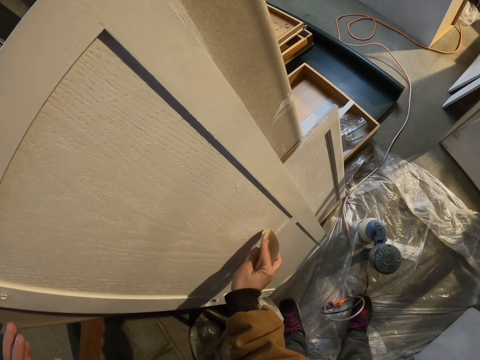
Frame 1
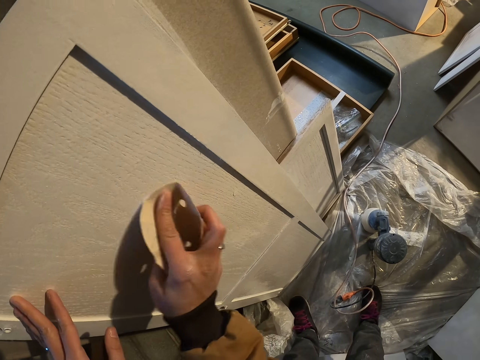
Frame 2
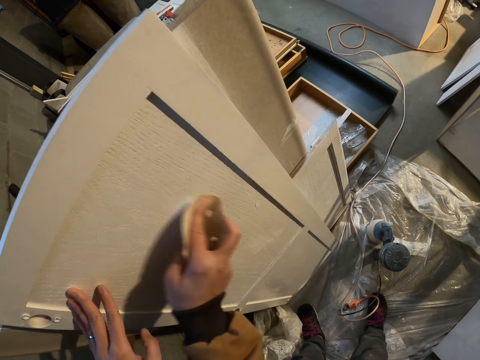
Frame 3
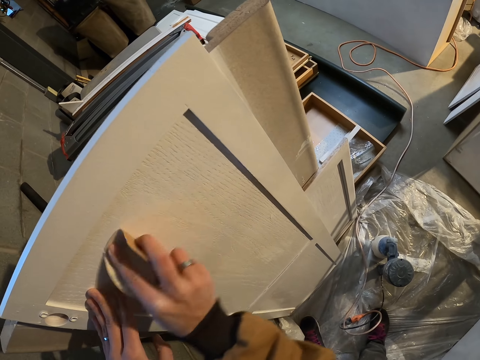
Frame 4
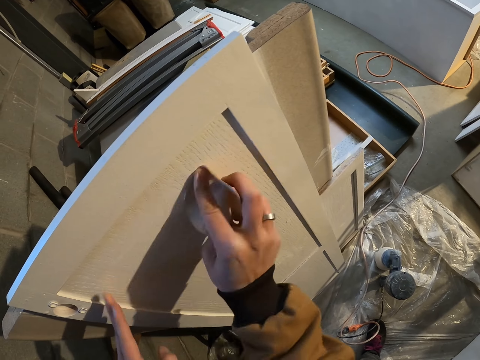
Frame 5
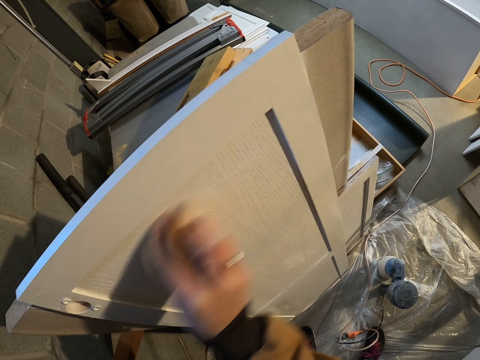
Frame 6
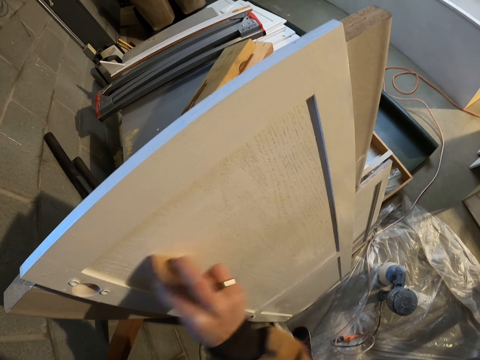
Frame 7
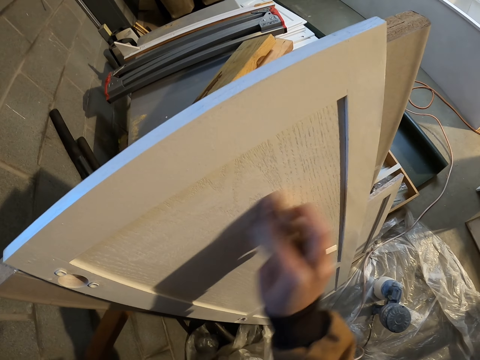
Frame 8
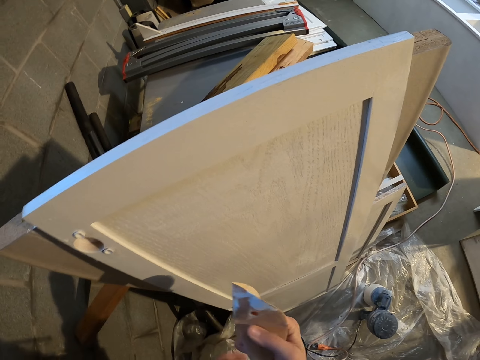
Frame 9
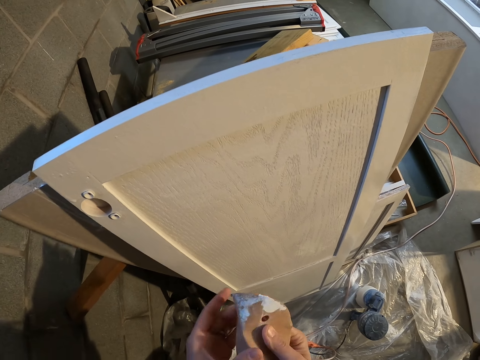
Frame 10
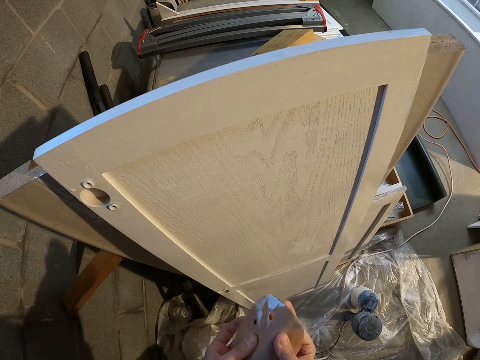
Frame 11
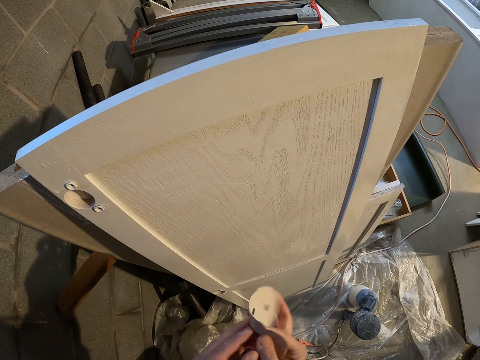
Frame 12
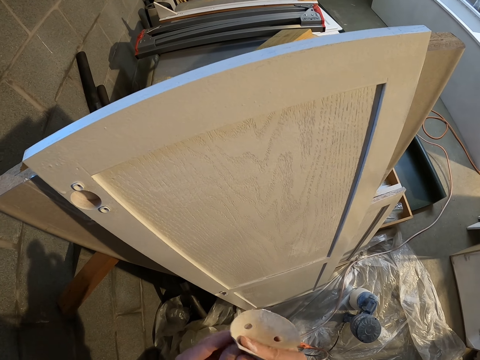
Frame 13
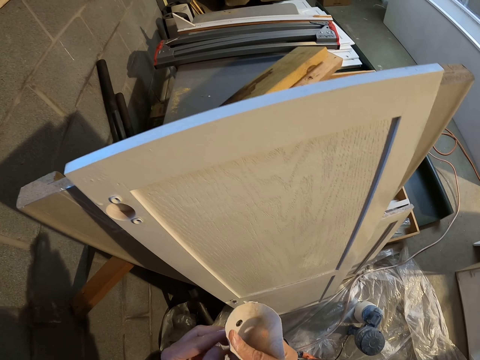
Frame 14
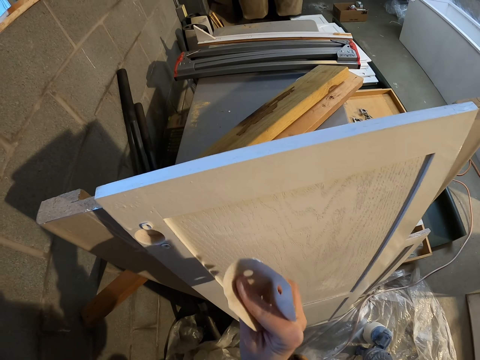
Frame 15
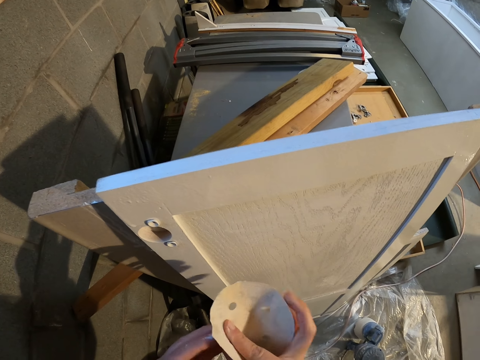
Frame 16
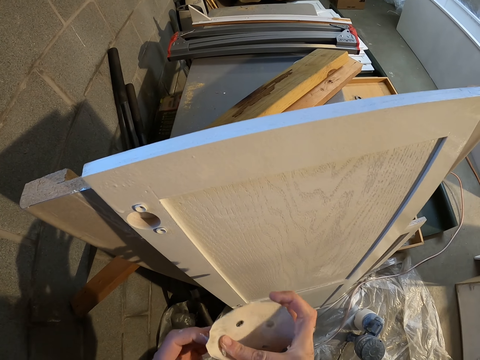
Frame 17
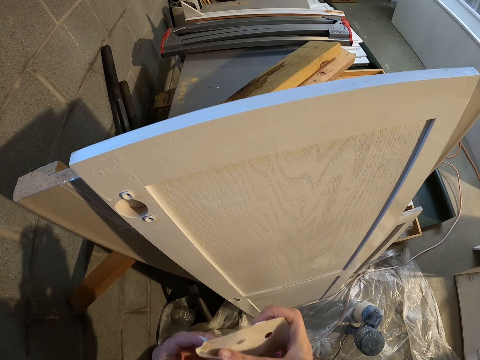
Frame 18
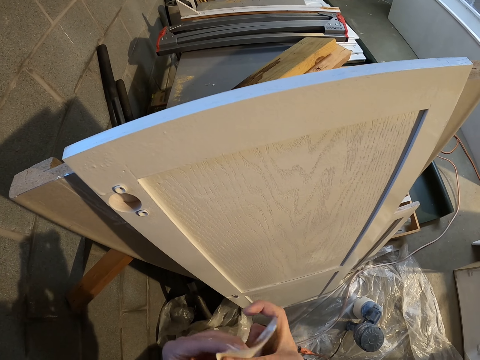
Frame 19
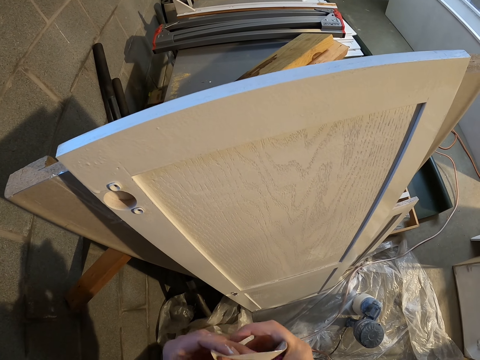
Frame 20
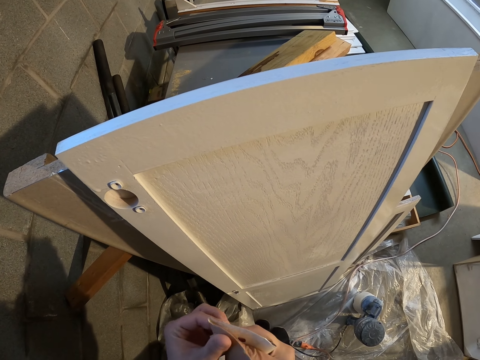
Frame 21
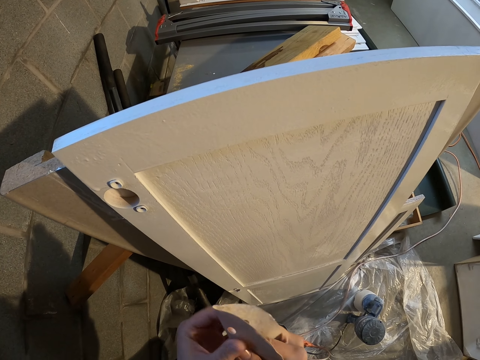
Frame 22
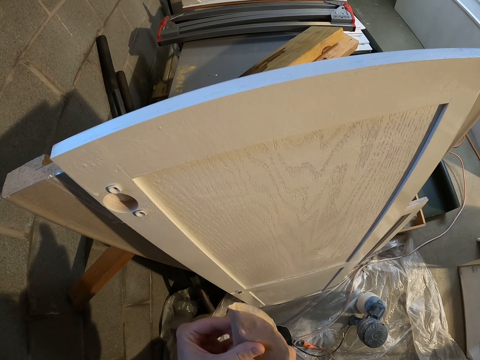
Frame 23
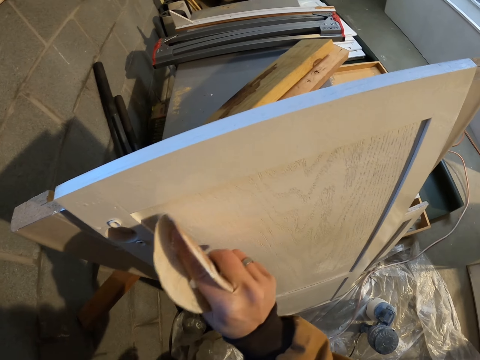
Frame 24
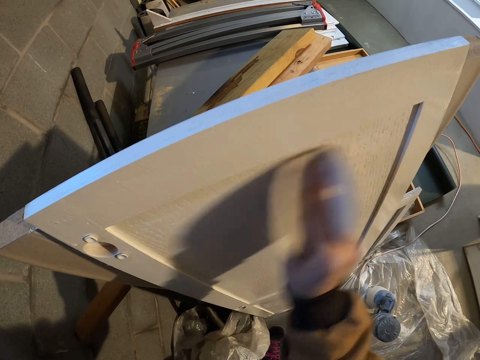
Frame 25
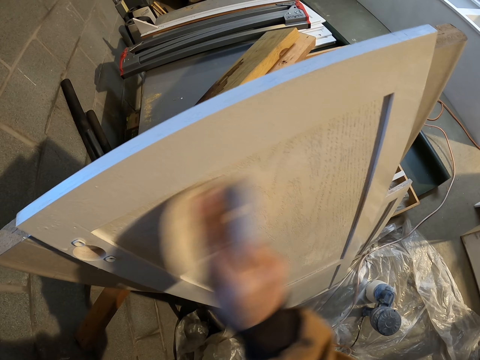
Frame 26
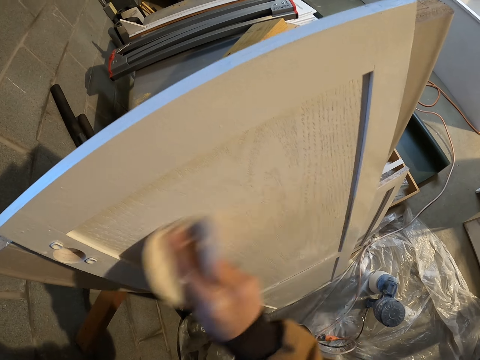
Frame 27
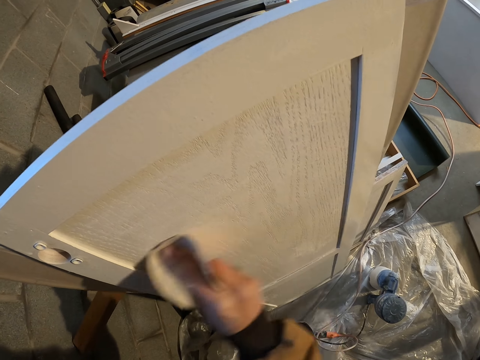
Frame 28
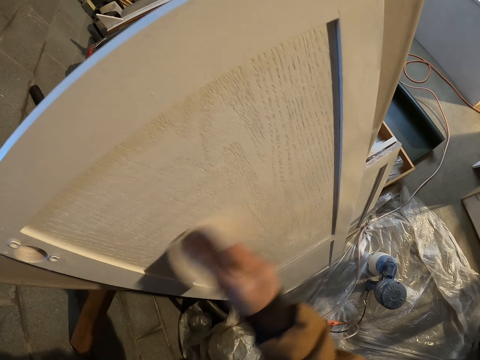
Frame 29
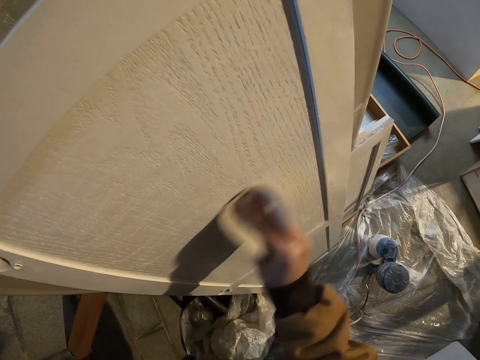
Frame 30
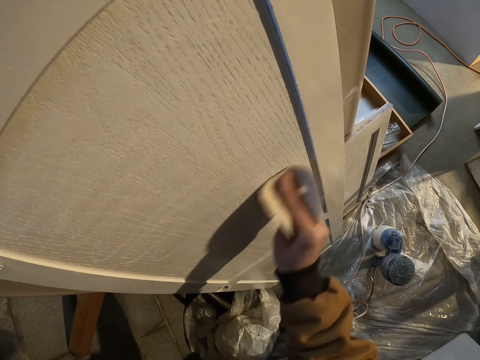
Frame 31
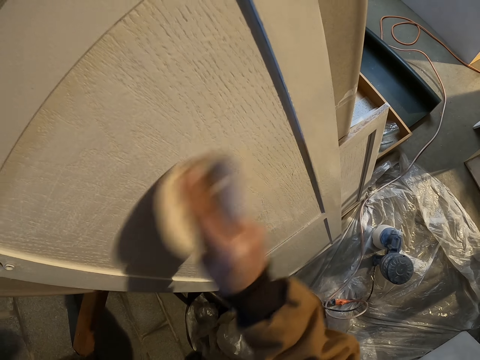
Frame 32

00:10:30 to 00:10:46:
The camera wearer smoothens the cabinet door with the sanding disc. They unfold the sanding disc and fold the sanding disc. They smoothen the cabinet door with the sanding disc.

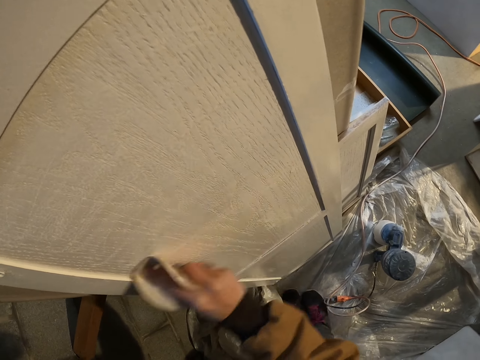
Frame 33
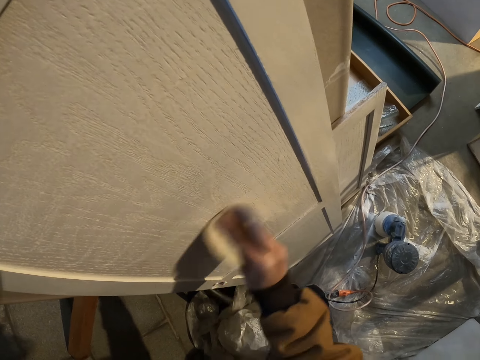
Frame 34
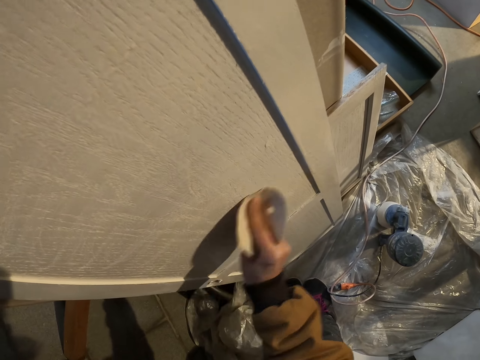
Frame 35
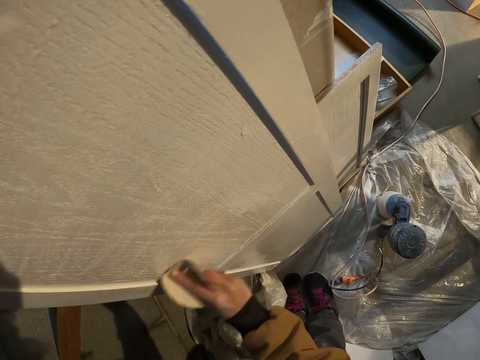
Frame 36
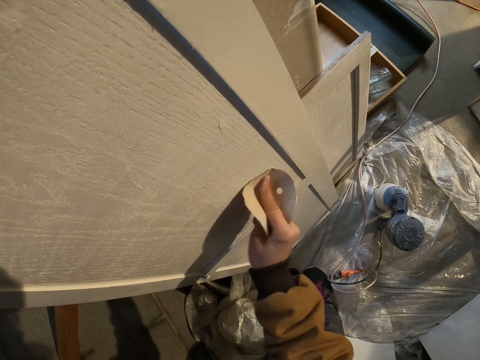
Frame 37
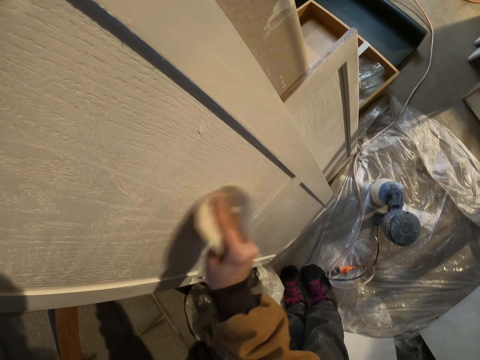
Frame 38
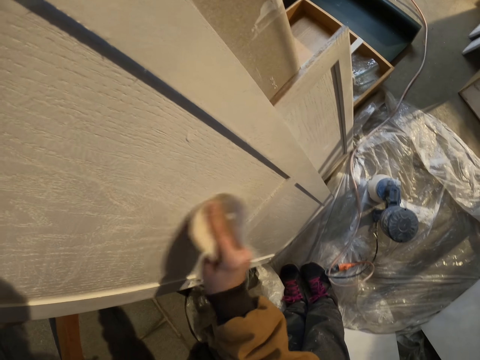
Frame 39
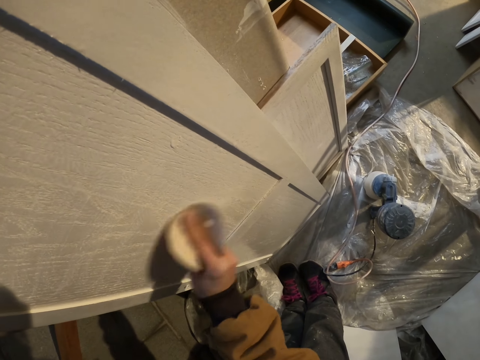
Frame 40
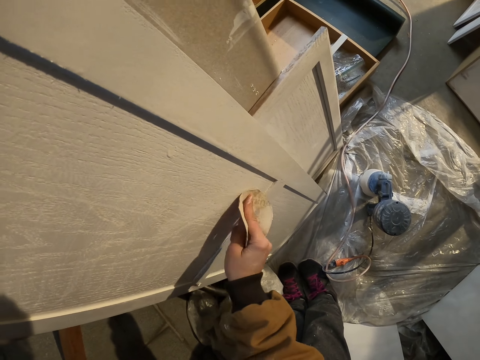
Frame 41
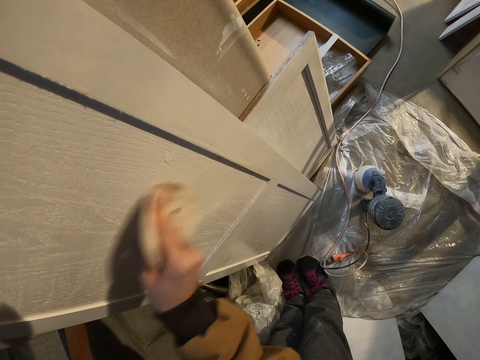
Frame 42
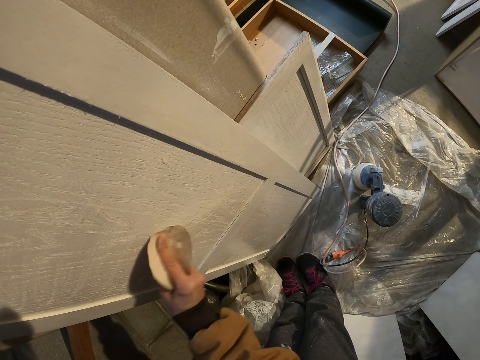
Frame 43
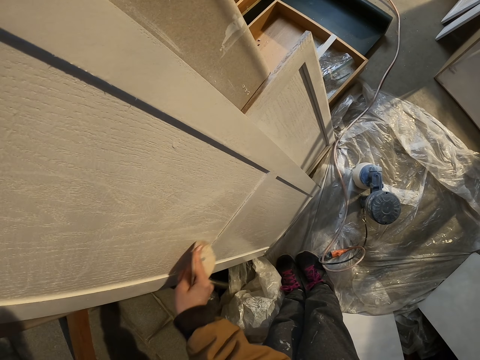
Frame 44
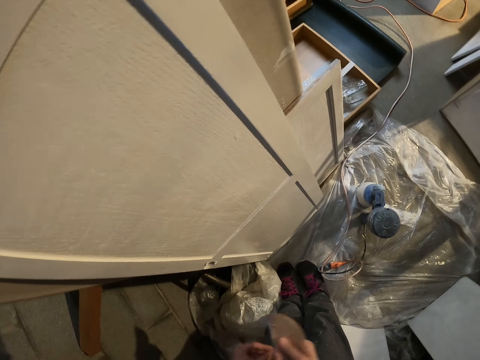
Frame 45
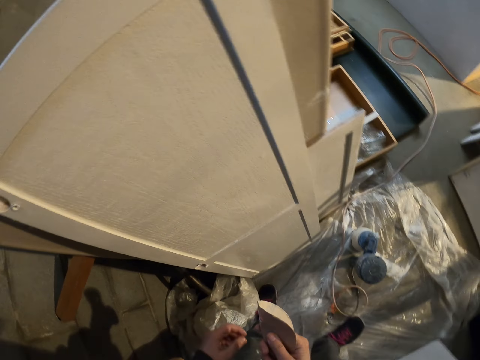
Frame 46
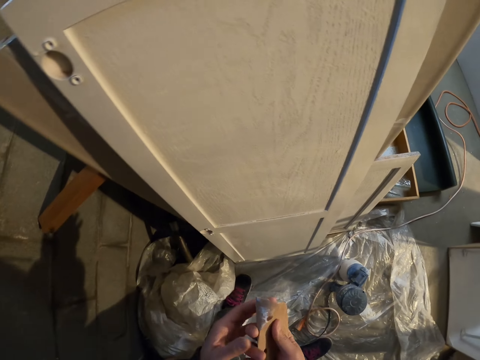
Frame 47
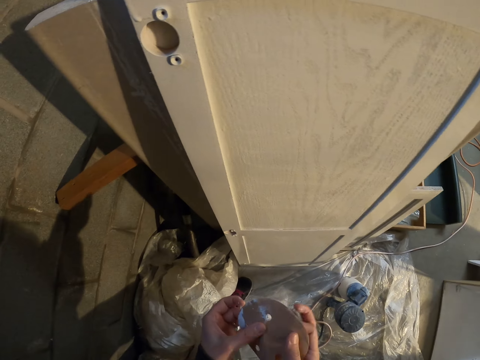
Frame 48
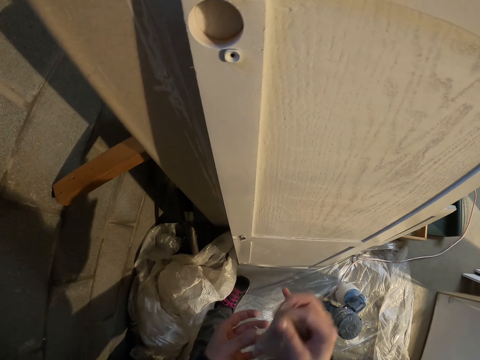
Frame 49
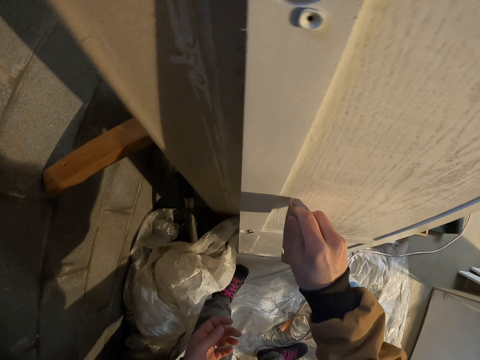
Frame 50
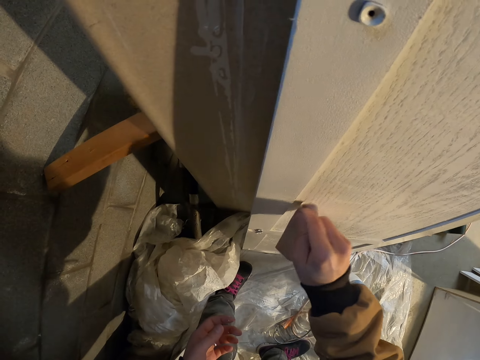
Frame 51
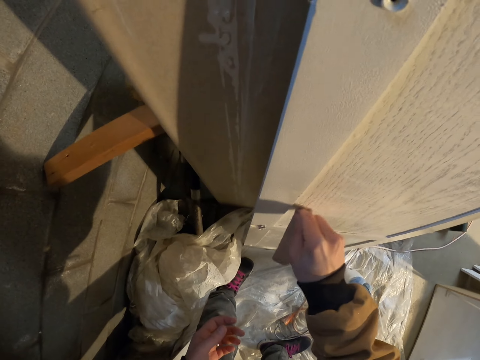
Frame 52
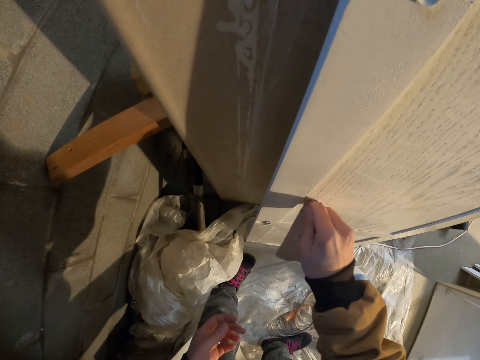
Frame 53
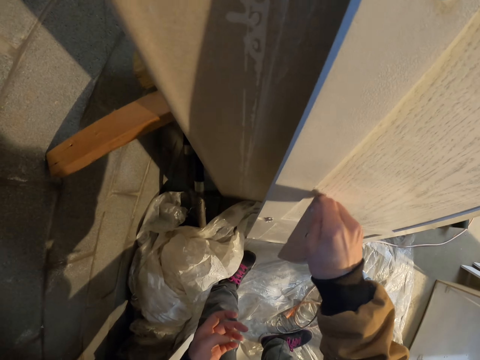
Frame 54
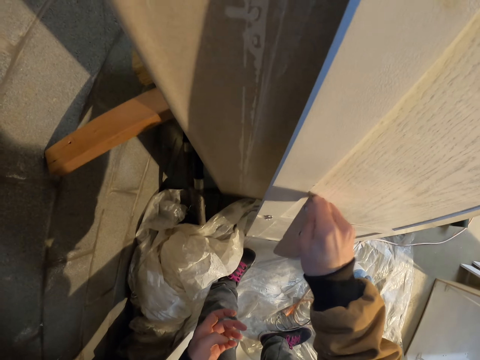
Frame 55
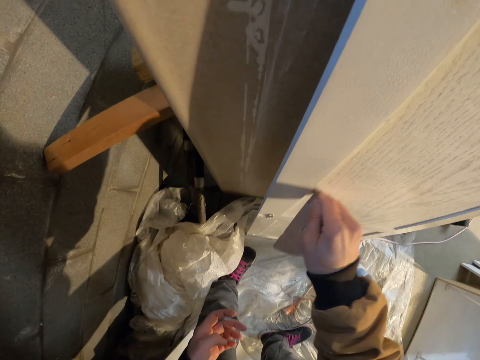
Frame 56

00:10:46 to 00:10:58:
The camera wearer moves the leg. They unfold the sanding disc, fold the sanding disc, and smoothen the cabinet door with the sanding disc.
